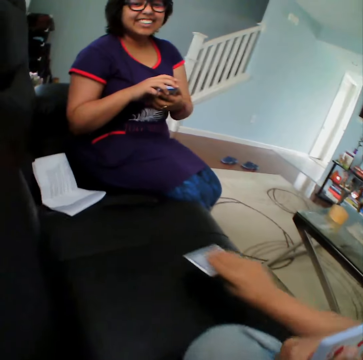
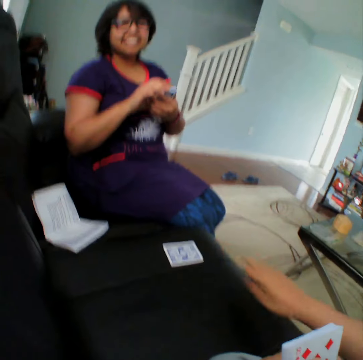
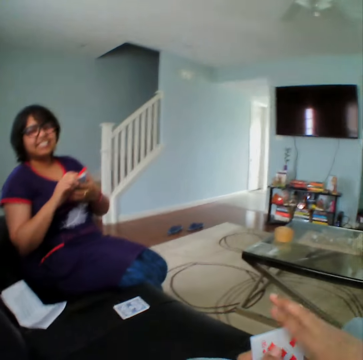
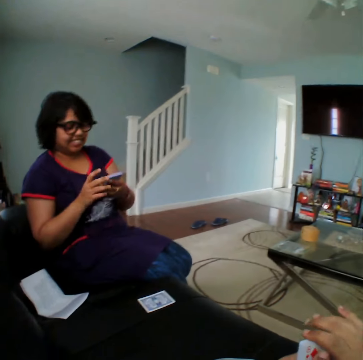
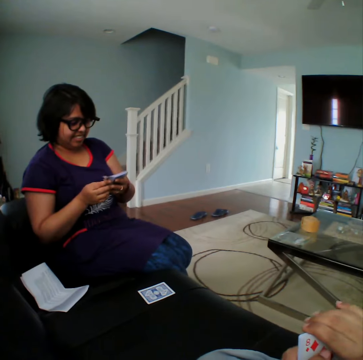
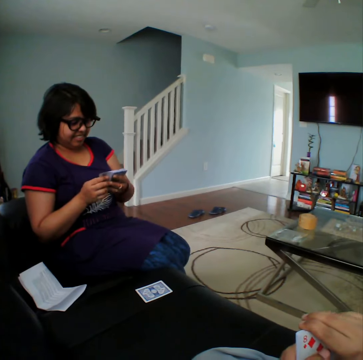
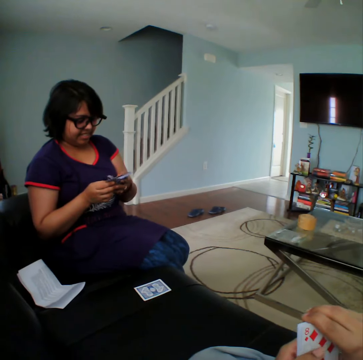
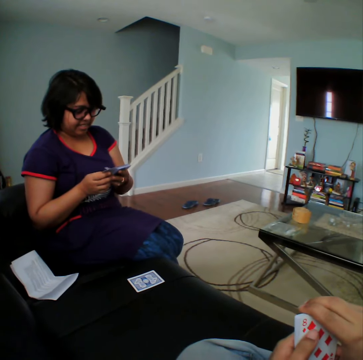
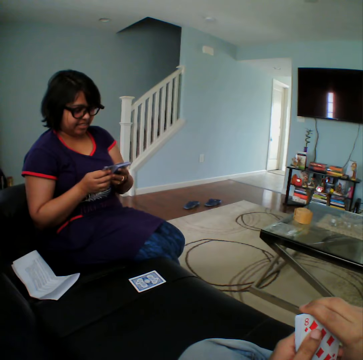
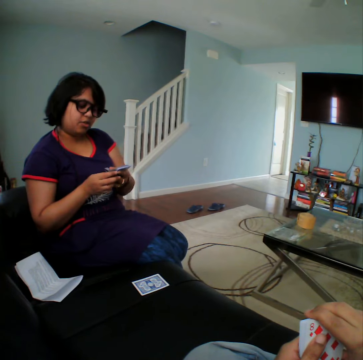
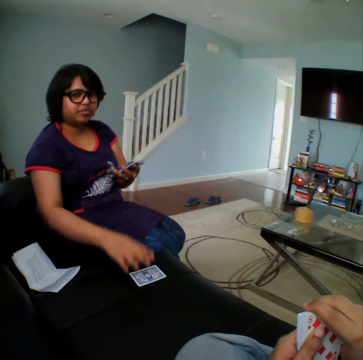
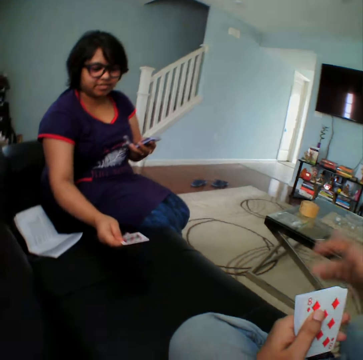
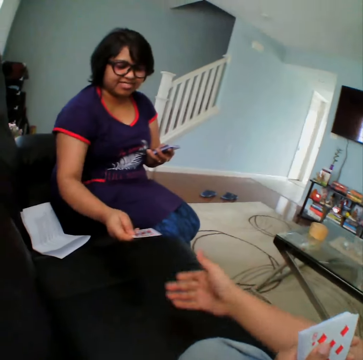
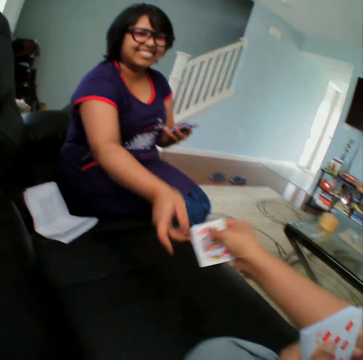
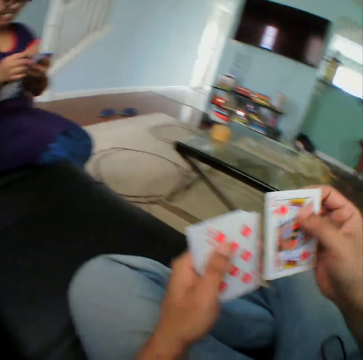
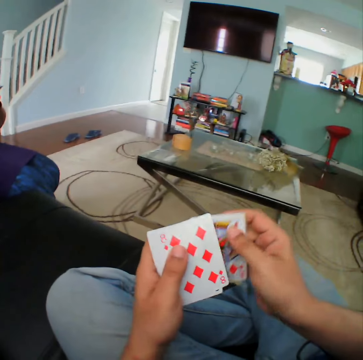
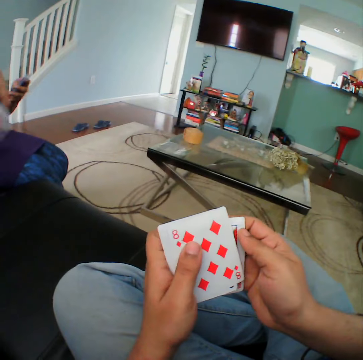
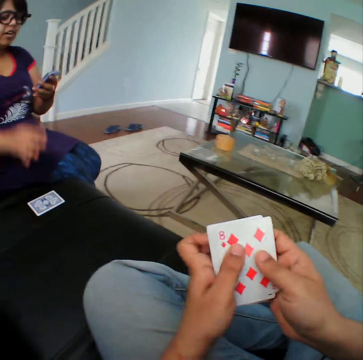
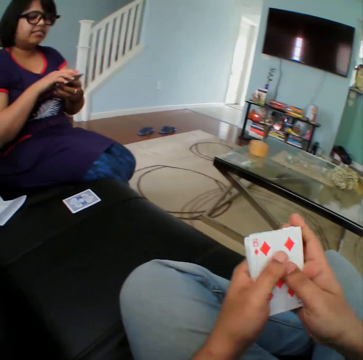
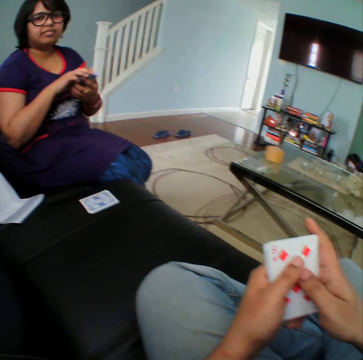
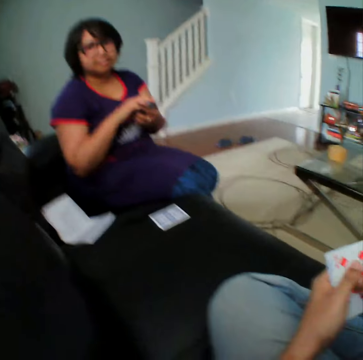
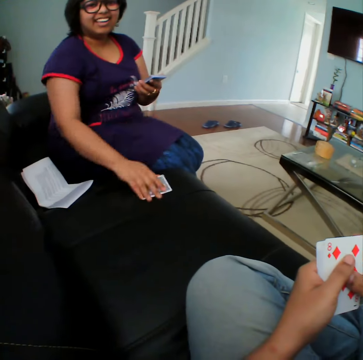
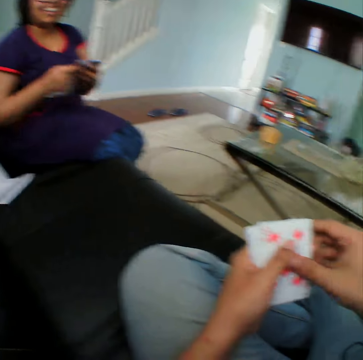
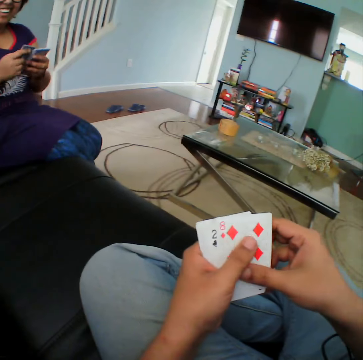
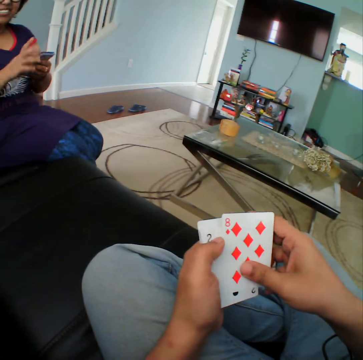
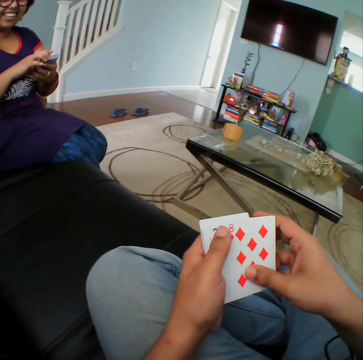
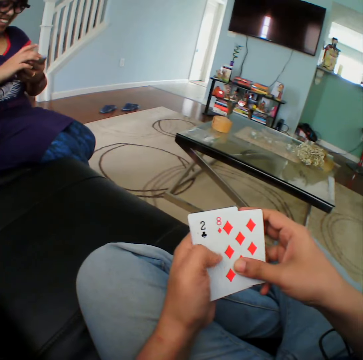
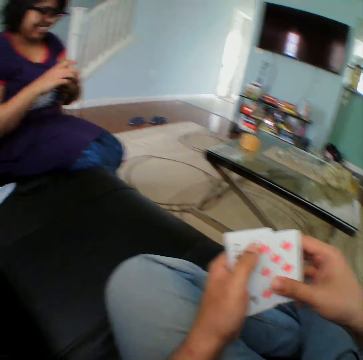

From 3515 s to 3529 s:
The camera wearer places a card on the sofa. He stares at a woman. The woman picks a card from the sofa. The camera wearer picks a card from the woman. He inspects the cards on his hands. The woman places a card on the sofa. The camera wearer inspects the cards on his hands. The woman picks a card from the table. The camera wearer looks at the cards on his hands.

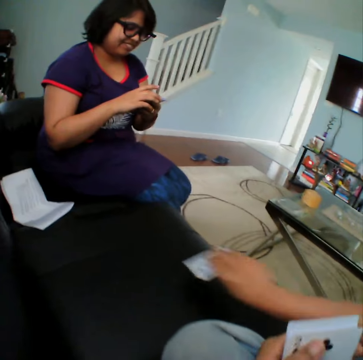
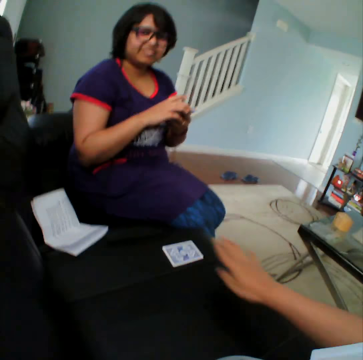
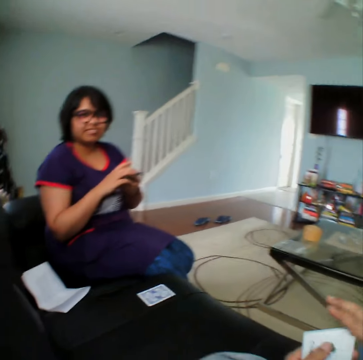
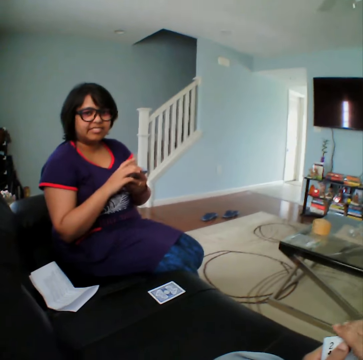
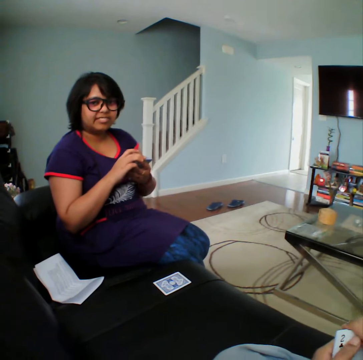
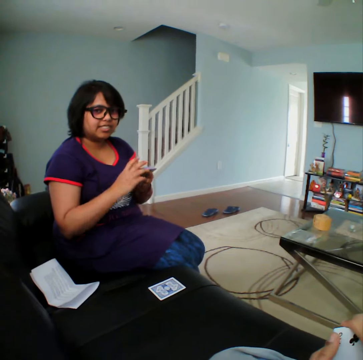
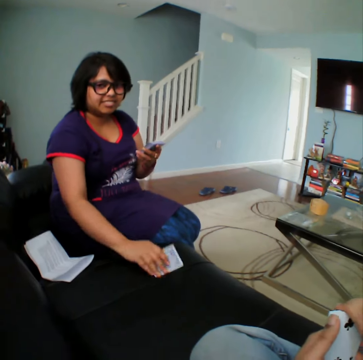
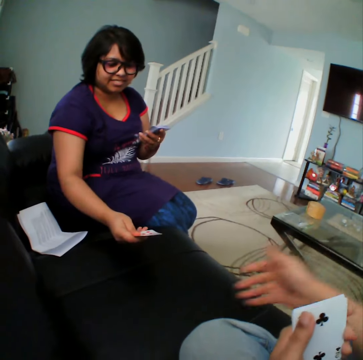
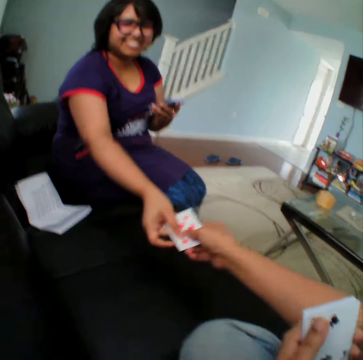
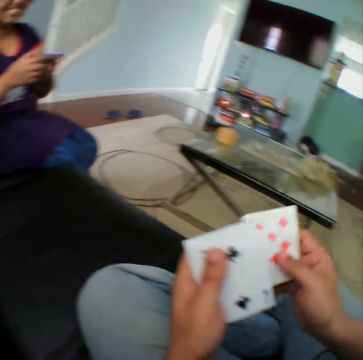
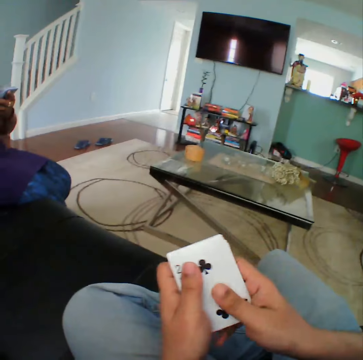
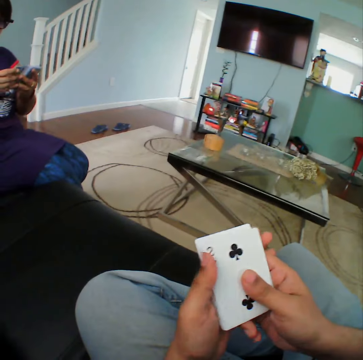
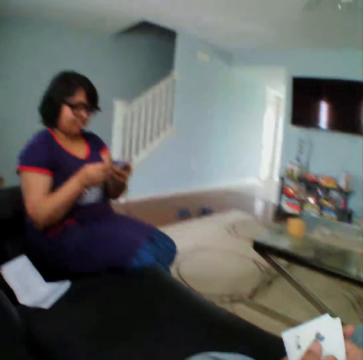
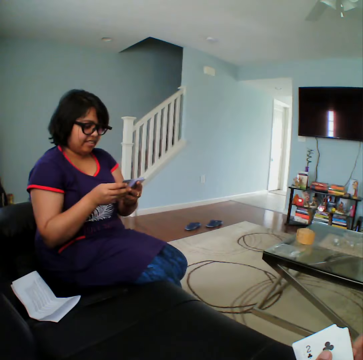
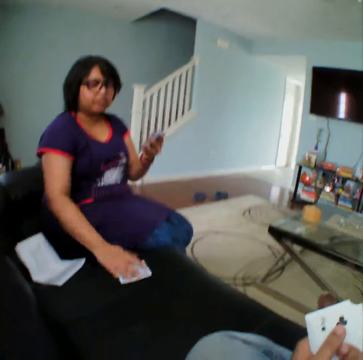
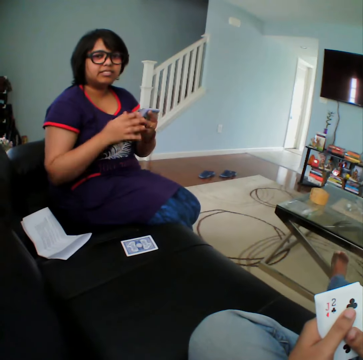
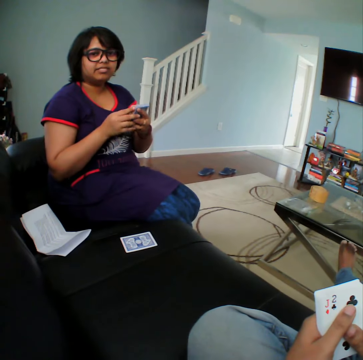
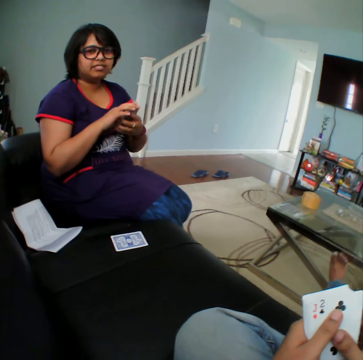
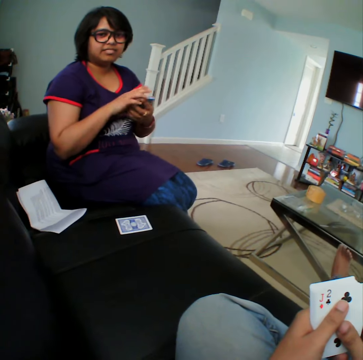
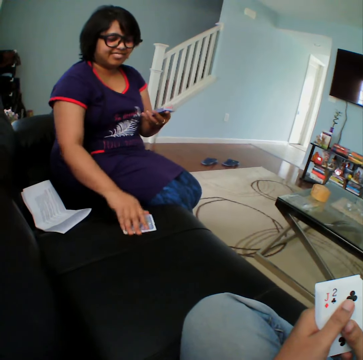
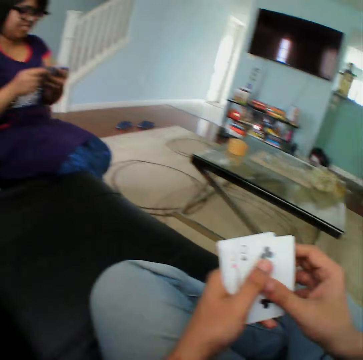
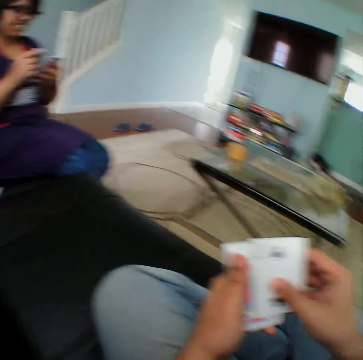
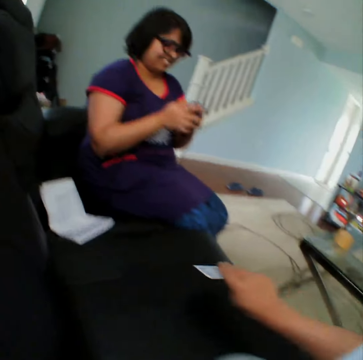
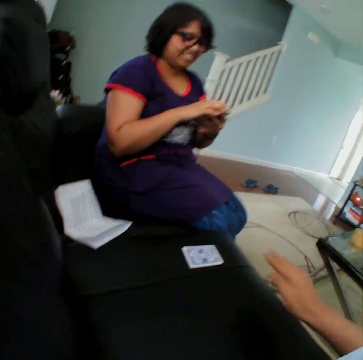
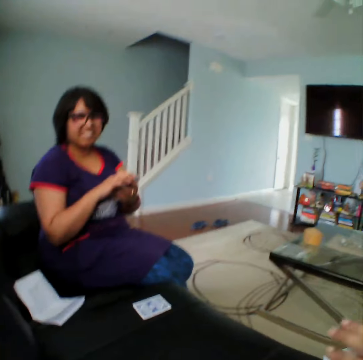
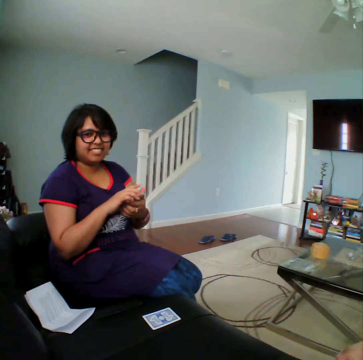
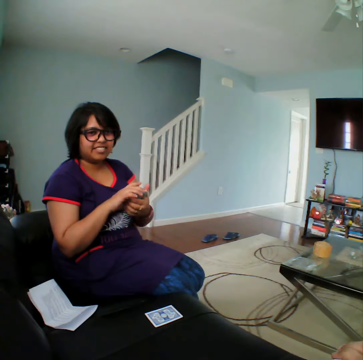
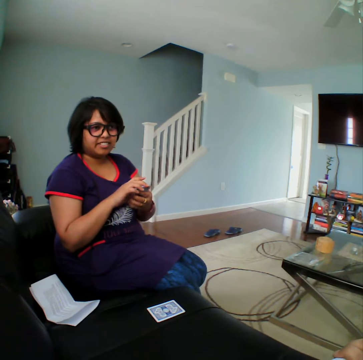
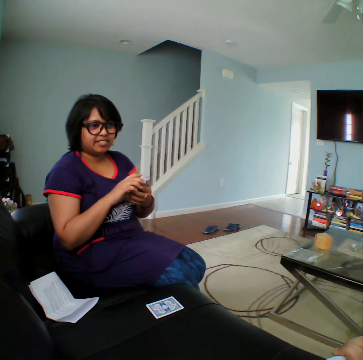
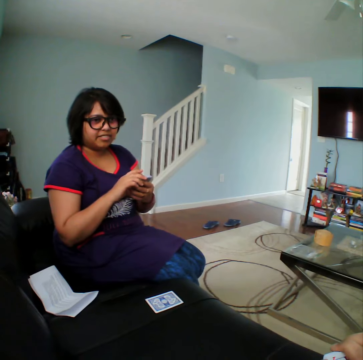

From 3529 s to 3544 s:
The camera wearer places a card on the table. He stares at a woman. The woman picks a card from the table. The camera wearer picks a card. The woman hands the camera wearer the card. The camera wearer looks at the cards on his hands. He stares at the woman. The woman places a card on the table. The camera wearer stares at the woman. He picks a card. The woman picks a card from the table. The camera wearer looks at the cards on his hands. He places a card on the table. He stares at the woman.

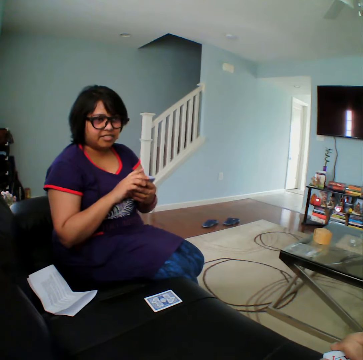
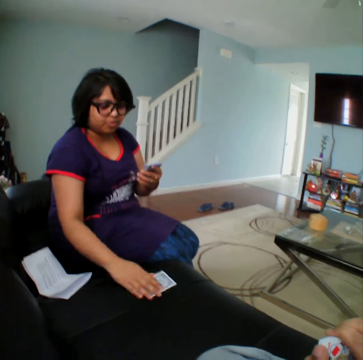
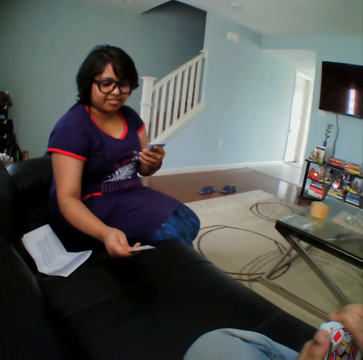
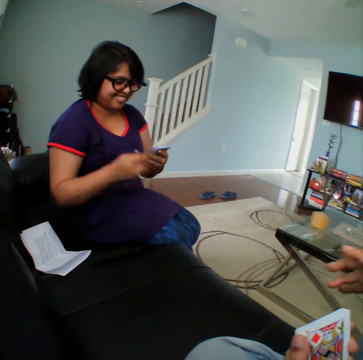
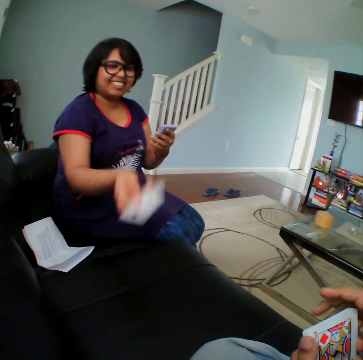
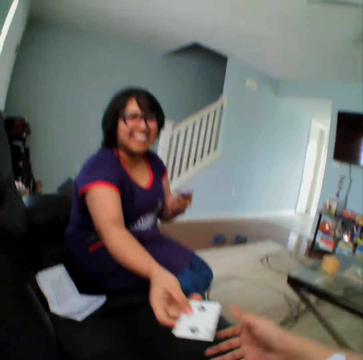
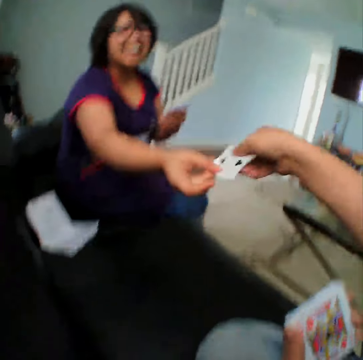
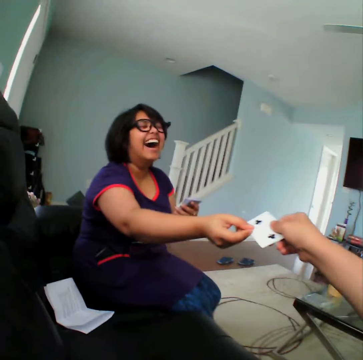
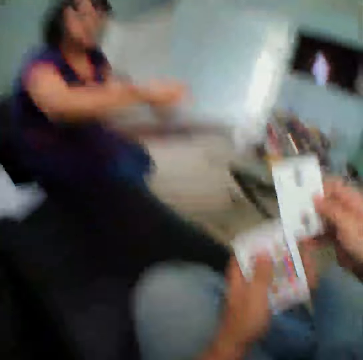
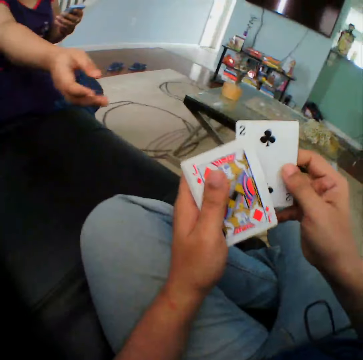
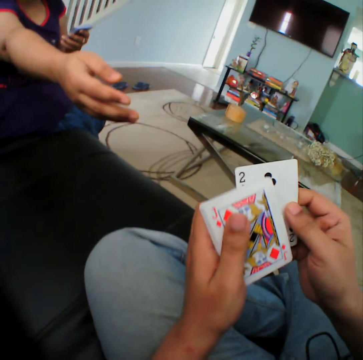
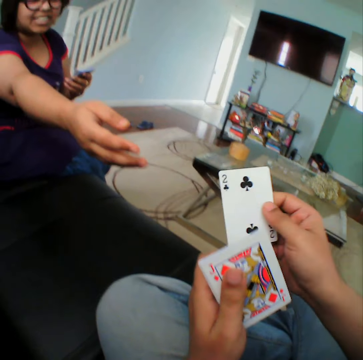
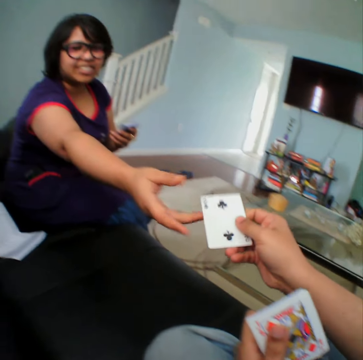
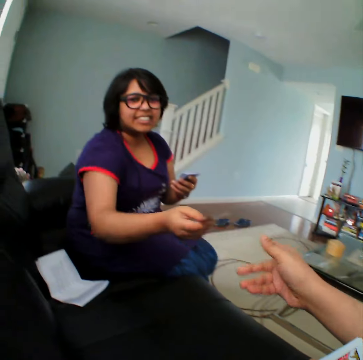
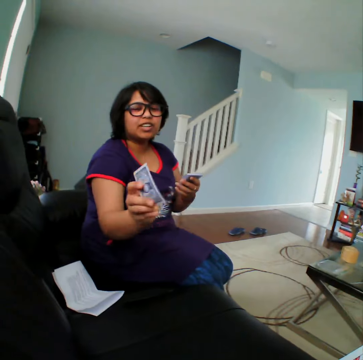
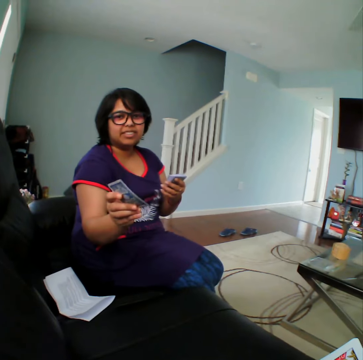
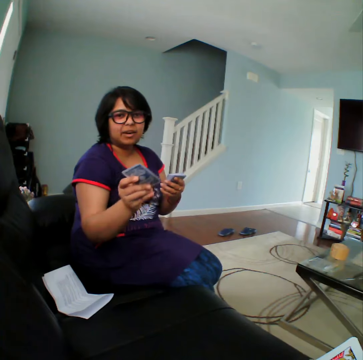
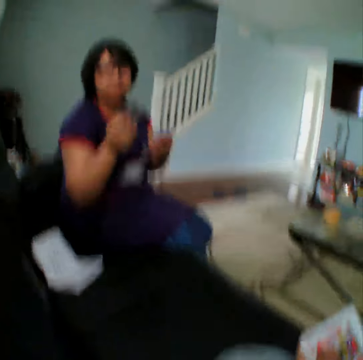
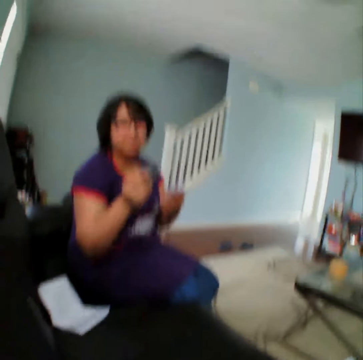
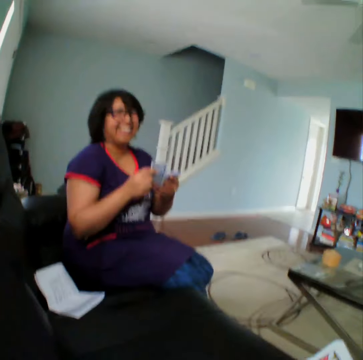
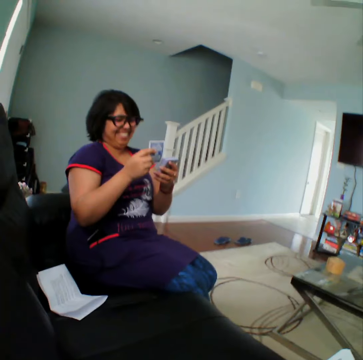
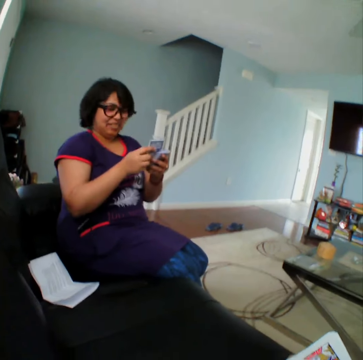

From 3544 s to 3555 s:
A woman picks a card from the table. The woman hands the camera wearer the card. The camera wearer picks a card. He looks at the cards on his hands. The woman talks to the camera wearer. The woman picks a card. The camera wearer hands the woman a card. The woman talks to the camera wearer.
